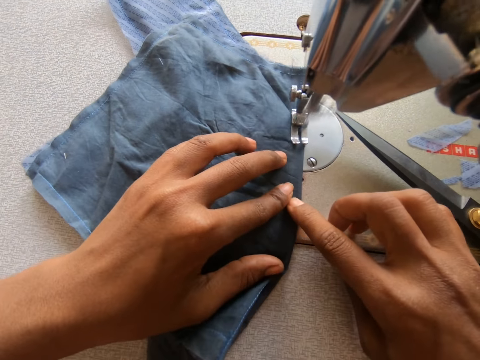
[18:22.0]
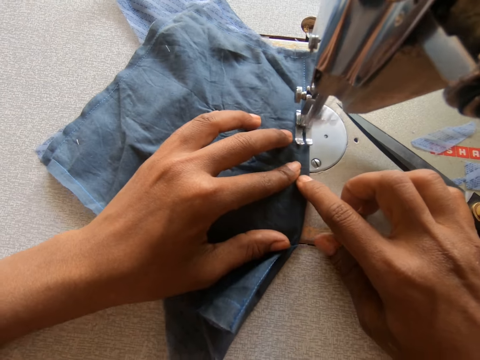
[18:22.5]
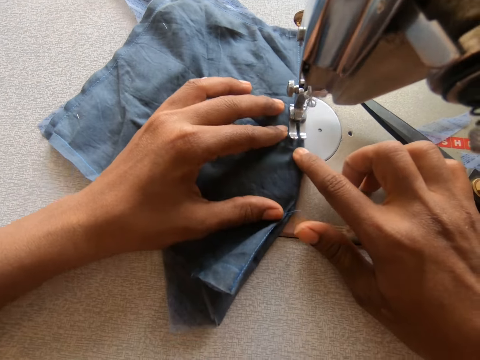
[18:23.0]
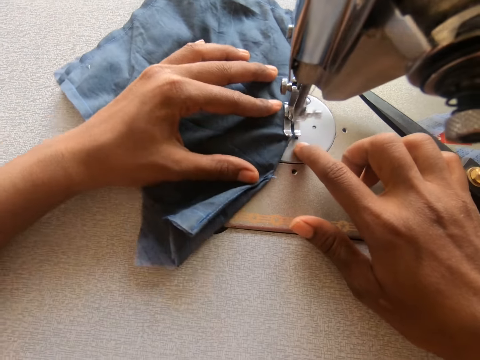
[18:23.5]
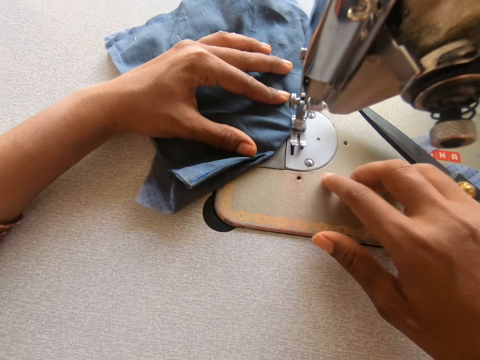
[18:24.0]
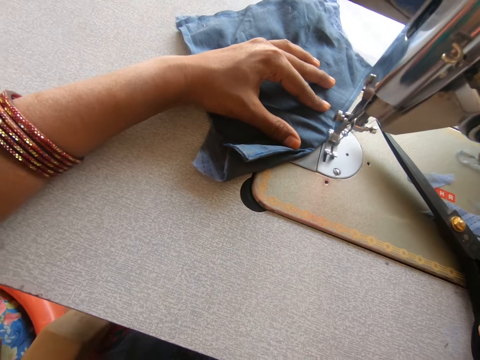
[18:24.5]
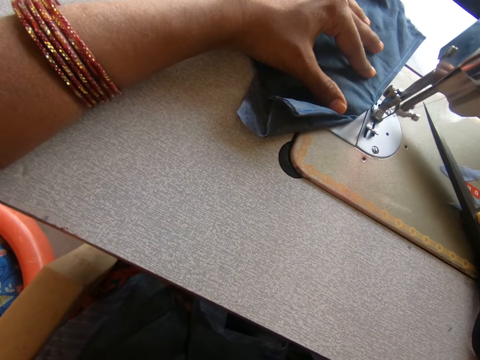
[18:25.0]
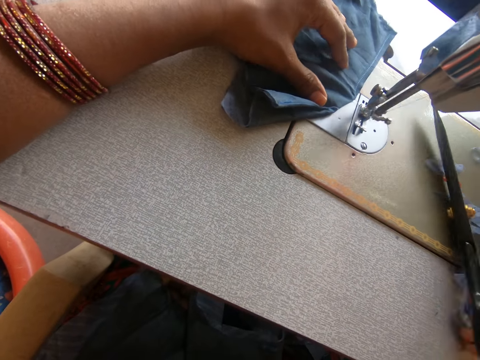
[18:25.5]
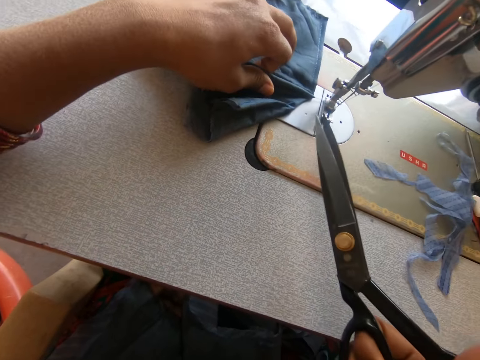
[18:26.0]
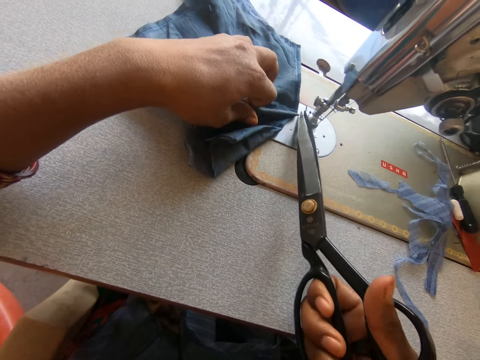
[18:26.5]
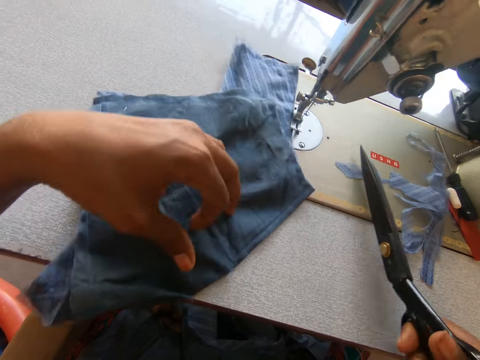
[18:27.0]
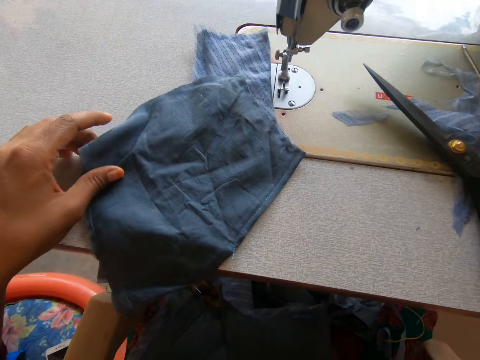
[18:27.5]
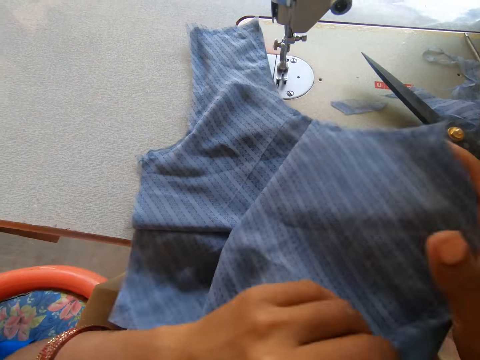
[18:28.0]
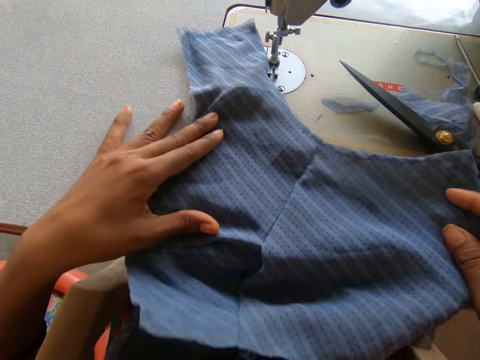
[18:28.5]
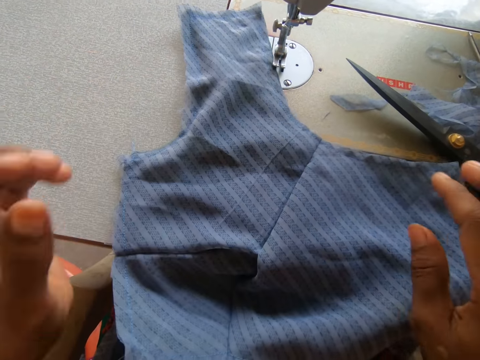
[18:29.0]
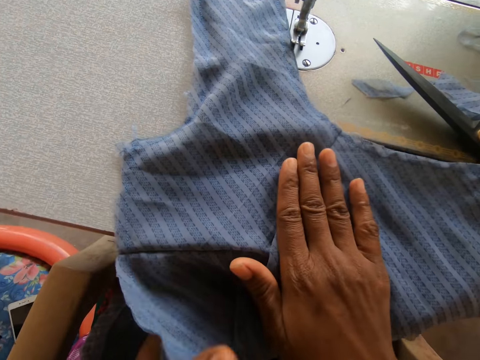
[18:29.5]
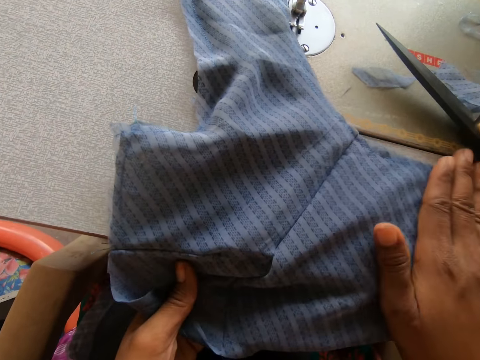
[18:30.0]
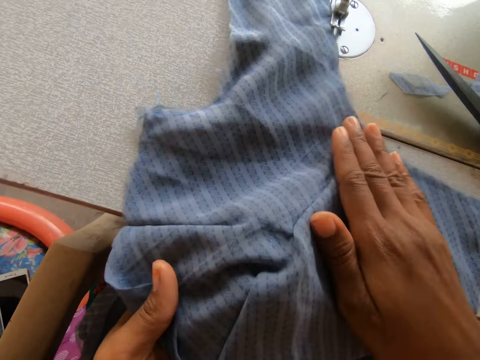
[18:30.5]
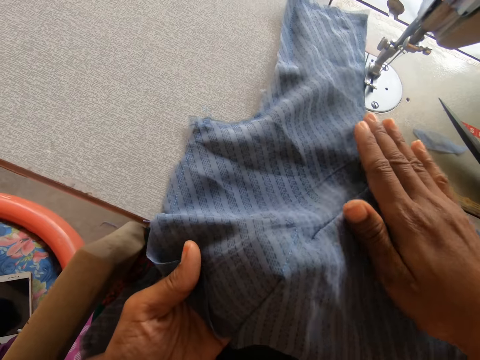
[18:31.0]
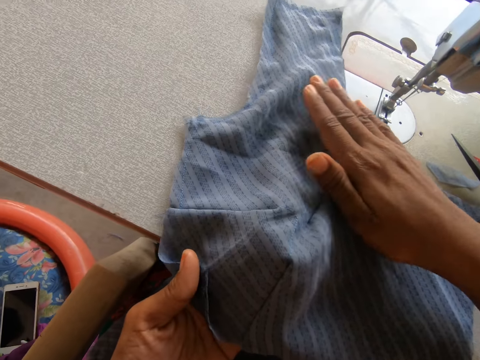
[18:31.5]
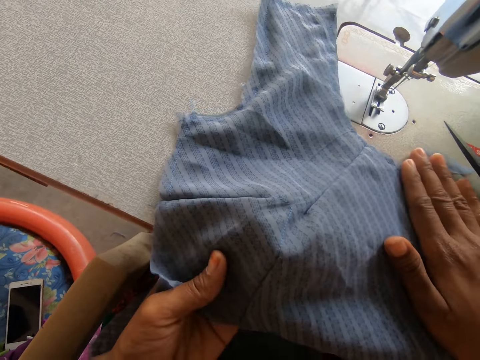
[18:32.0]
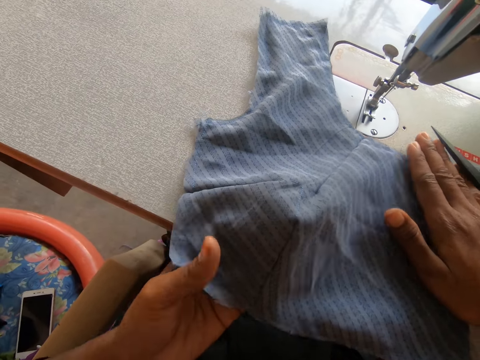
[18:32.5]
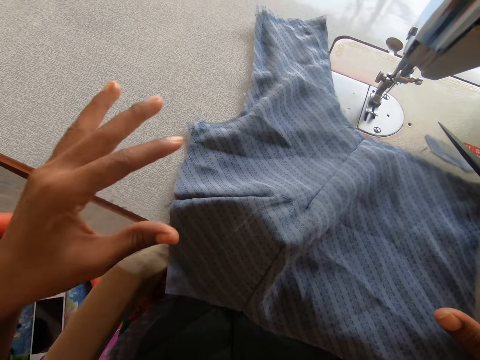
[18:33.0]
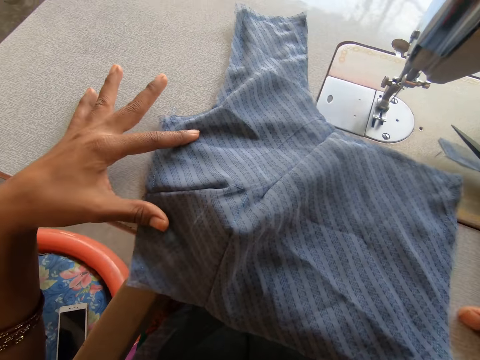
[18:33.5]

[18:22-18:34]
The camera wearer takes the scissors. They cut the thread with the scissors. They put down the scissors. They spread the piece of cloth. They straighten the piece of cloth on the sewing machine. They touch the piece of cloth.

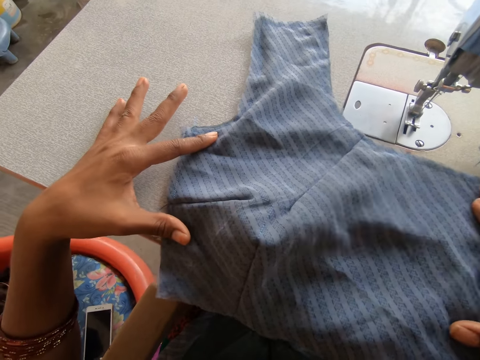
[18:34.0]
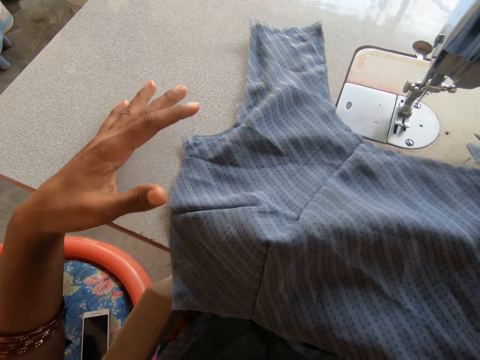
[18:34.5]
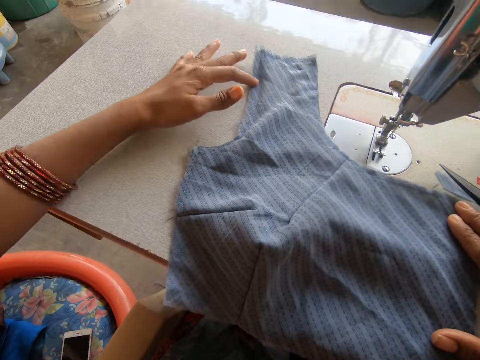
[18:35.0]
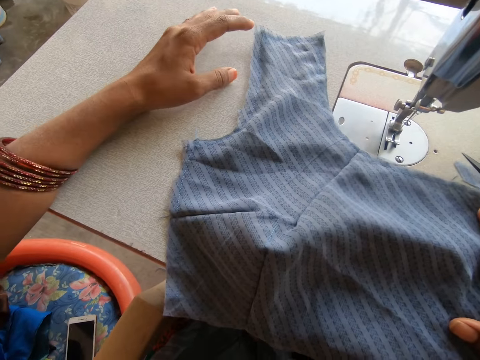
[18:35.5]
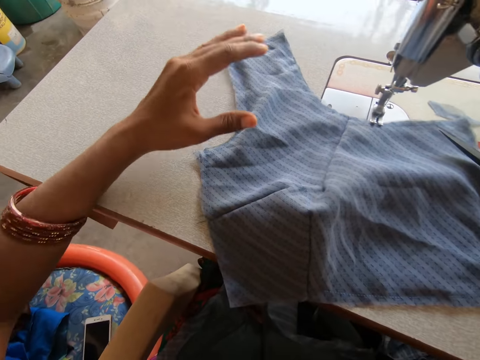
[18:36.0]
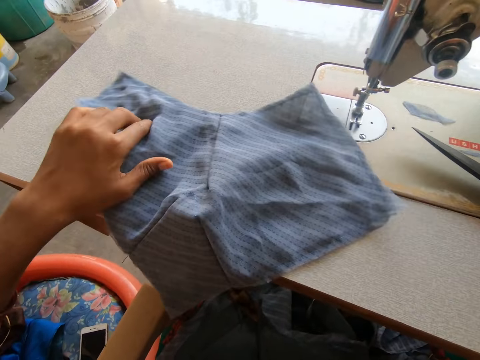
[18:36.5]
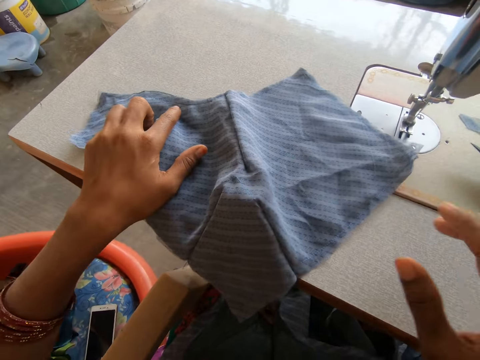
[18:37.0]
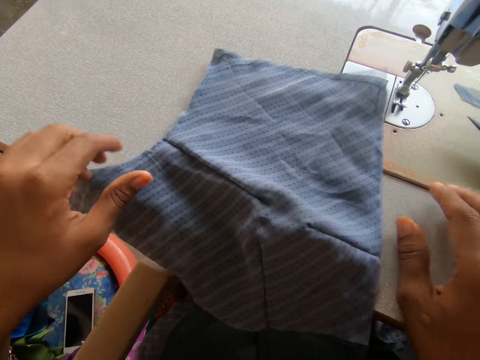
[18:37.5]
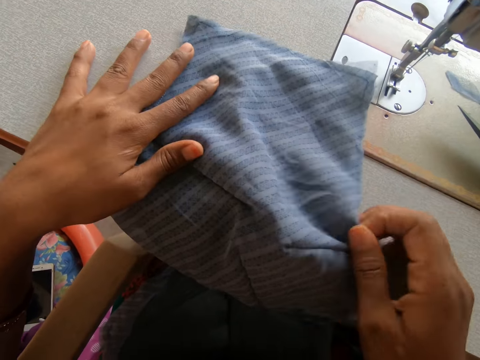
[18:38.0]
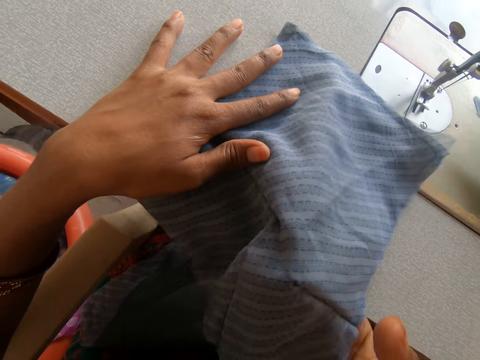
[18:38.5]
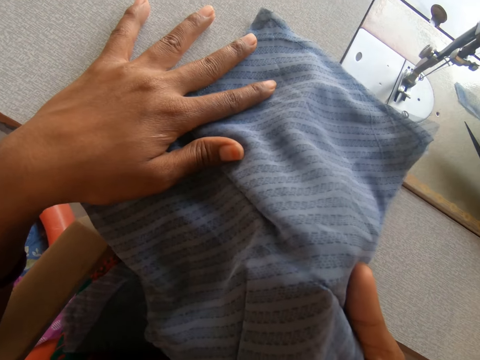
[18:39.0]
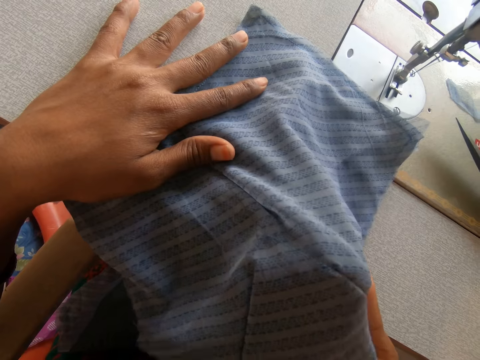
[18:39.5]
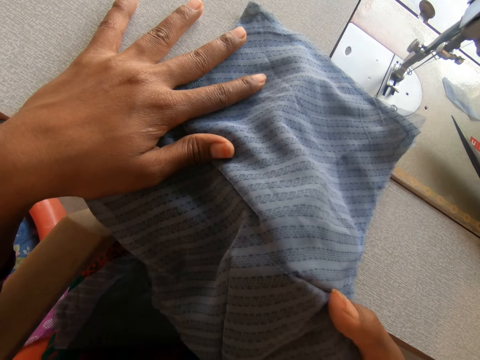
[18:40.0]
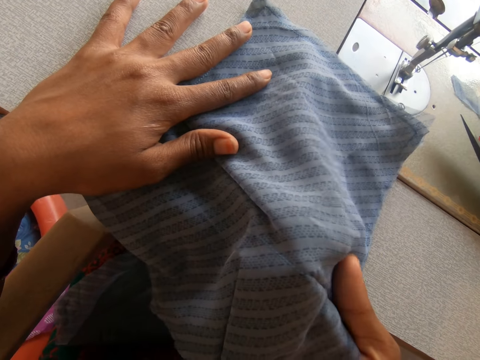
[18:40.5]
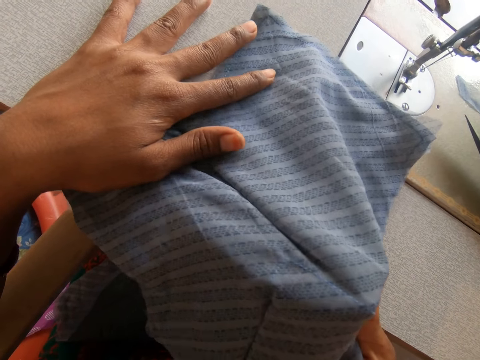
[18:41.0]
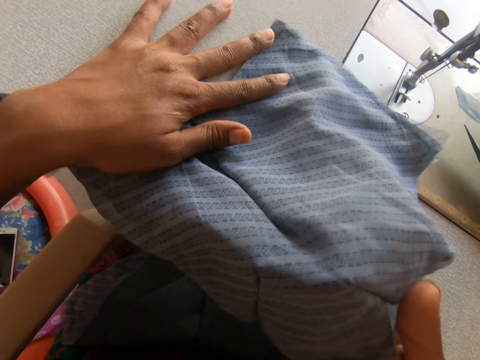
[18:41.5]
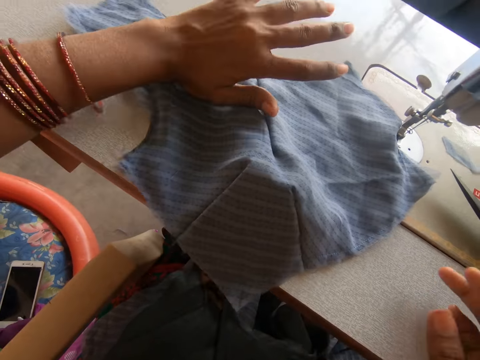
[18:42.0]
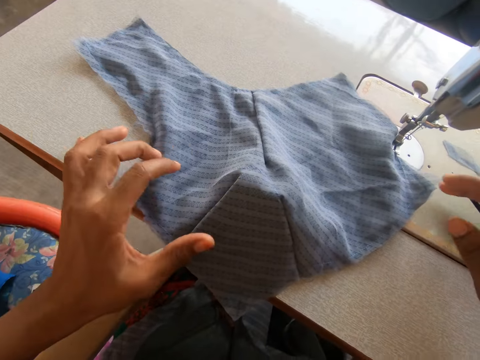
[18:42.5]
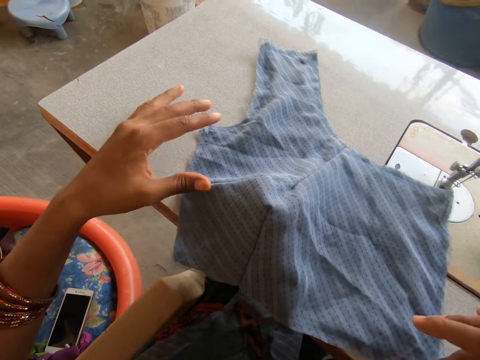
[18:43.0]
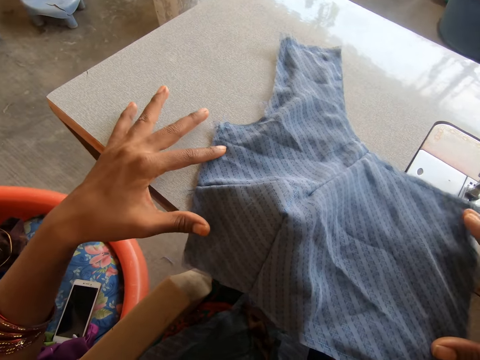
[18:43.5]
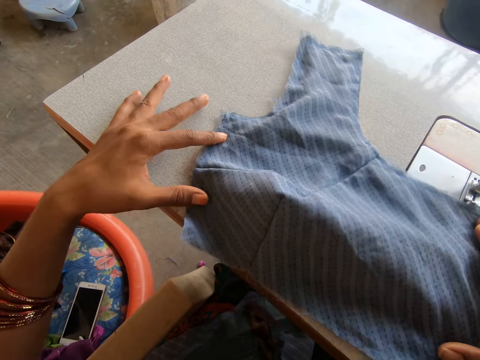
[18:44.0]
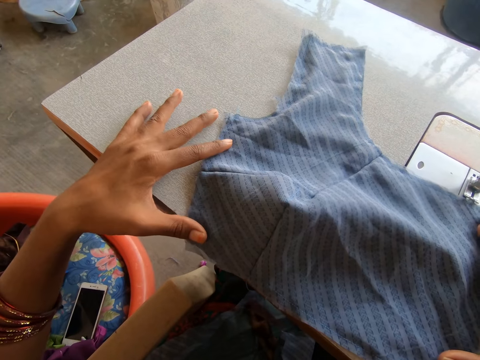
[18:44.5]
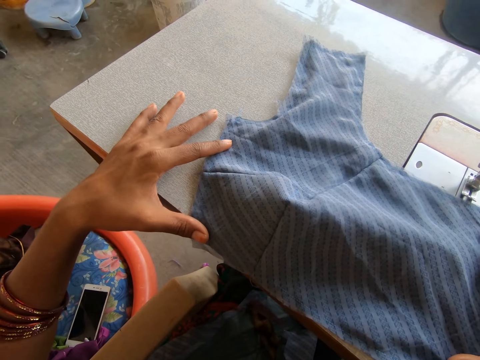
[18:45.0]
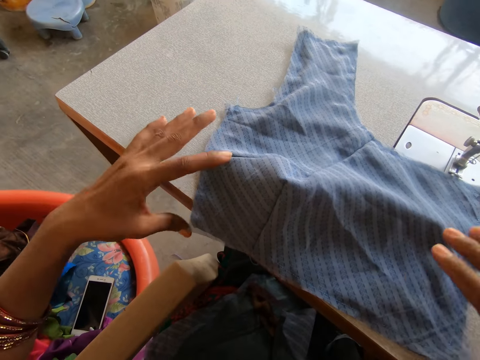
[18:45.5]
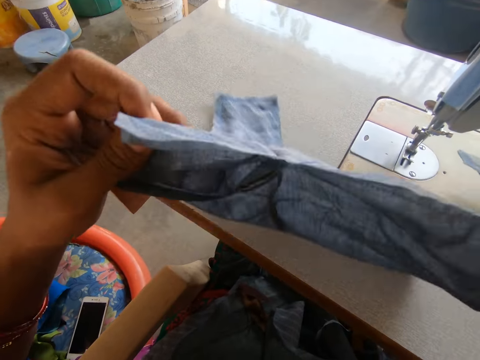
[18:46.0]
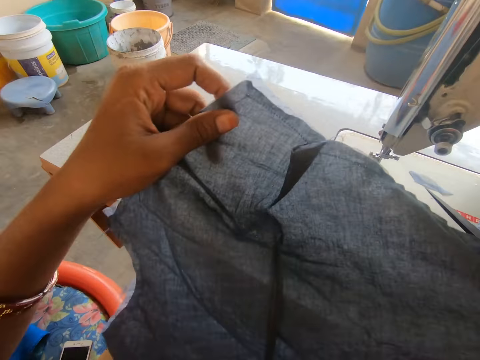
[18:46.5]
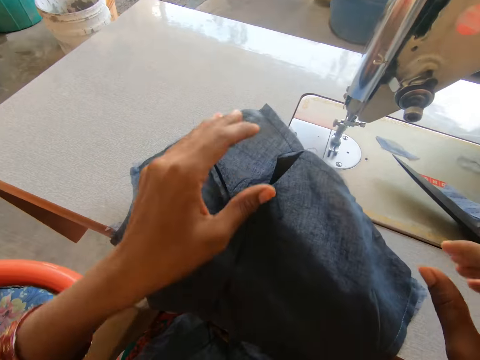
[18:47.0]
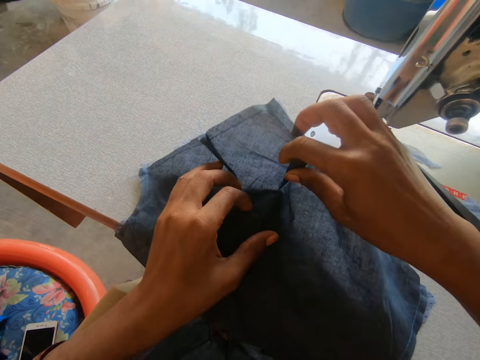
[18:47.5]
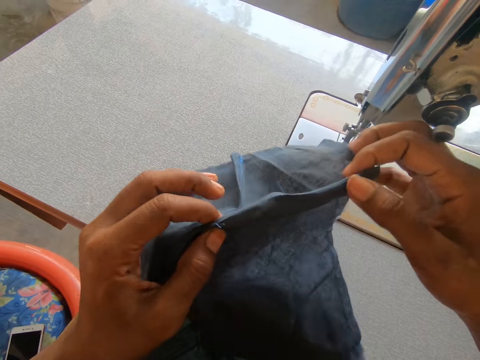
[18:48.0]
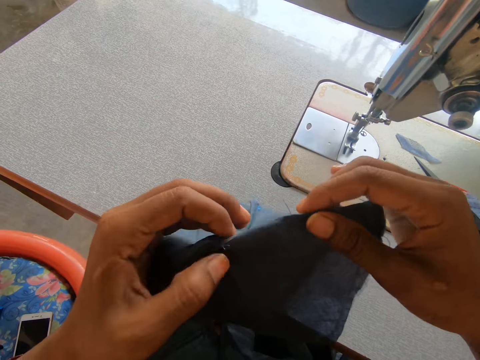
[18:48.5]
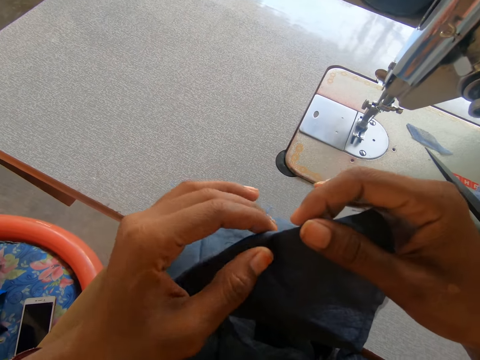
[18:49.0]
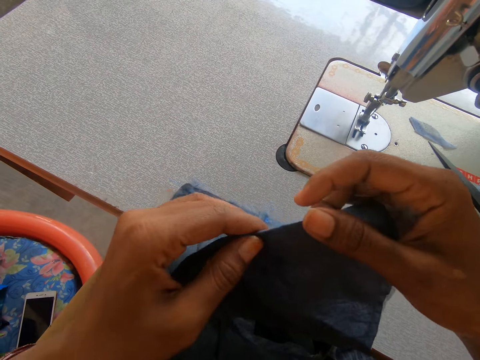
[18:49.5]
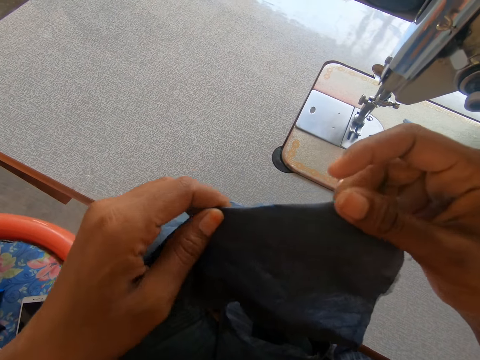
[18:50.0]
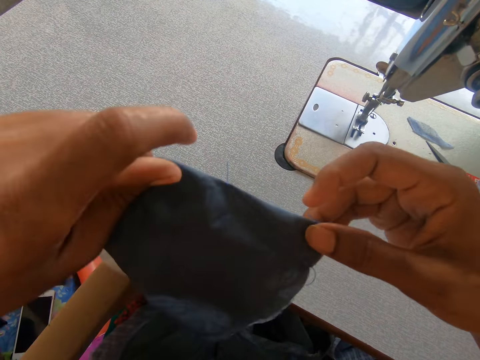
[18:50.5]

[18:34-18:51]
The camera wearer spreads the piece of cloth. They touch the piece of cloth. They spread the piece of cloth. They turn the piece of cloth. They fold the piece of cloth.
